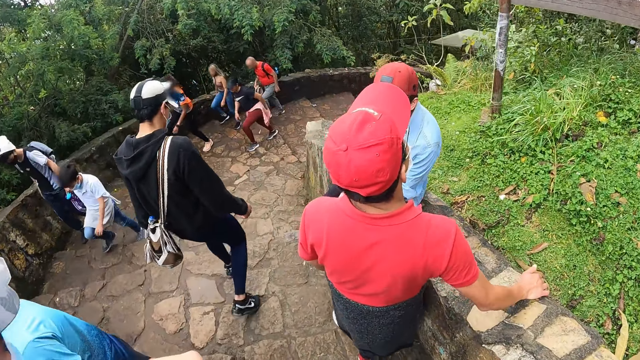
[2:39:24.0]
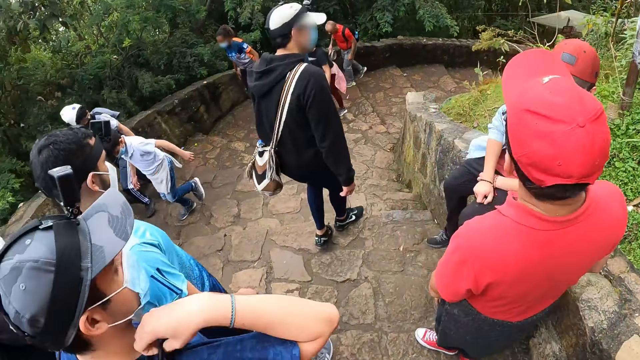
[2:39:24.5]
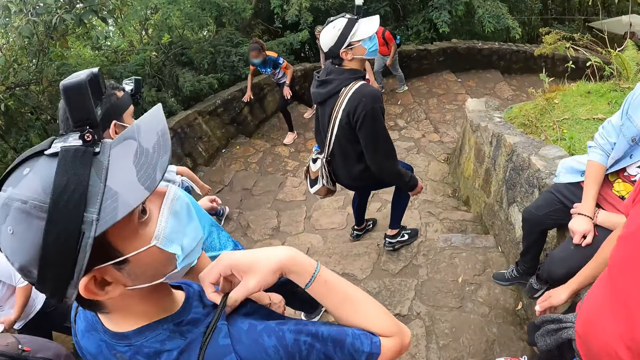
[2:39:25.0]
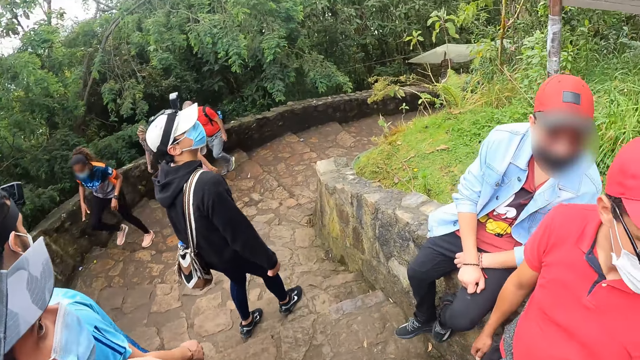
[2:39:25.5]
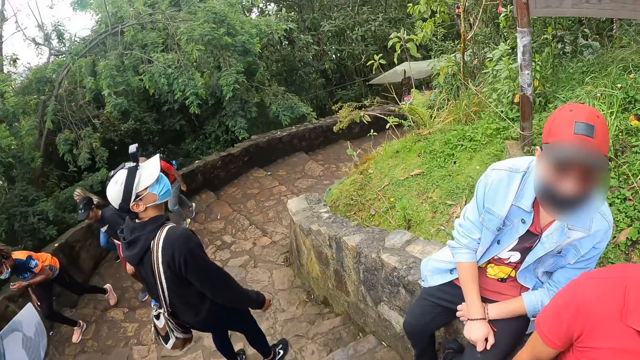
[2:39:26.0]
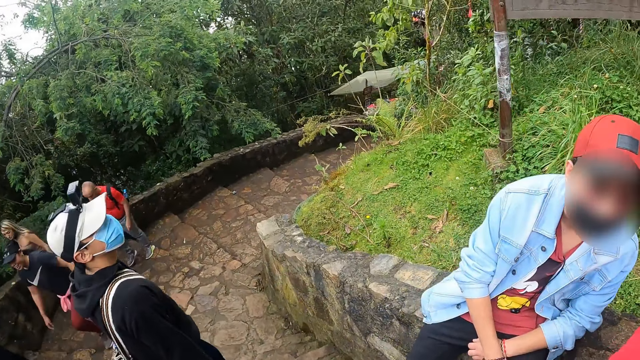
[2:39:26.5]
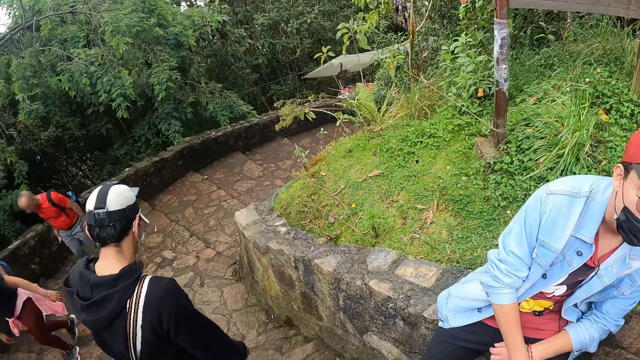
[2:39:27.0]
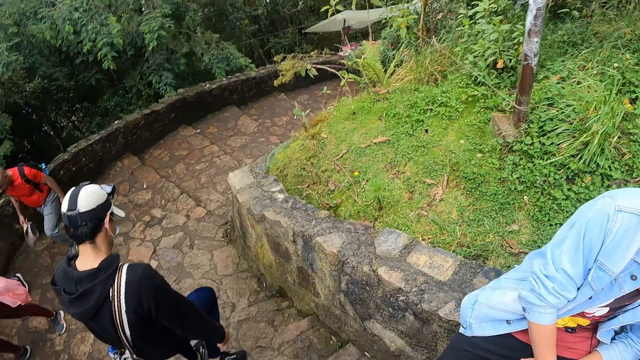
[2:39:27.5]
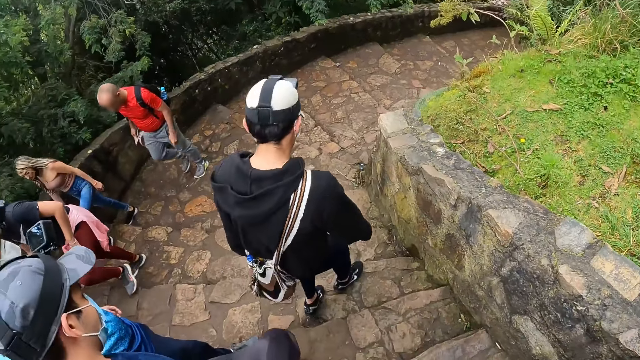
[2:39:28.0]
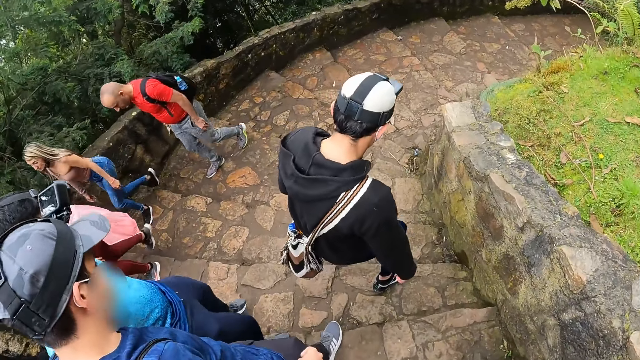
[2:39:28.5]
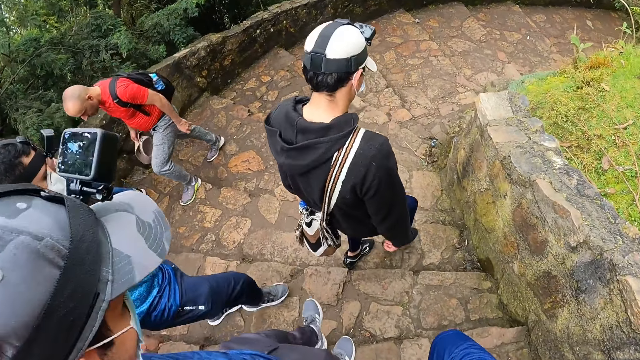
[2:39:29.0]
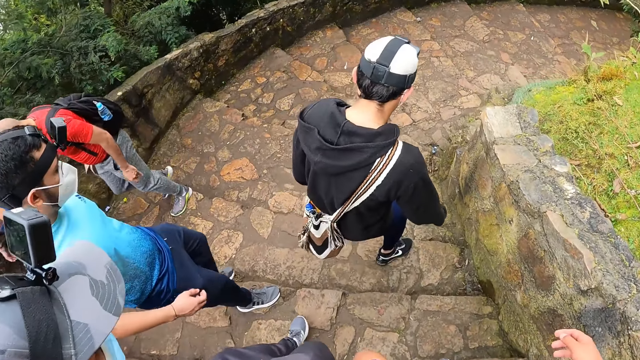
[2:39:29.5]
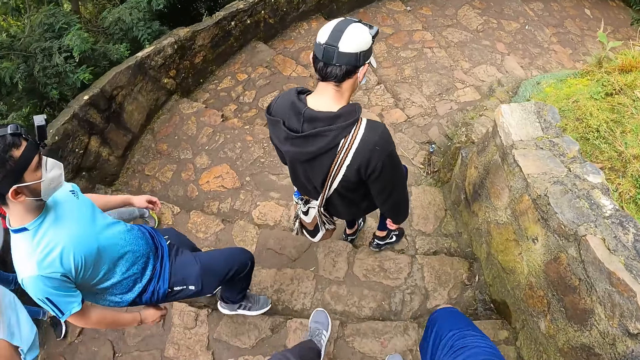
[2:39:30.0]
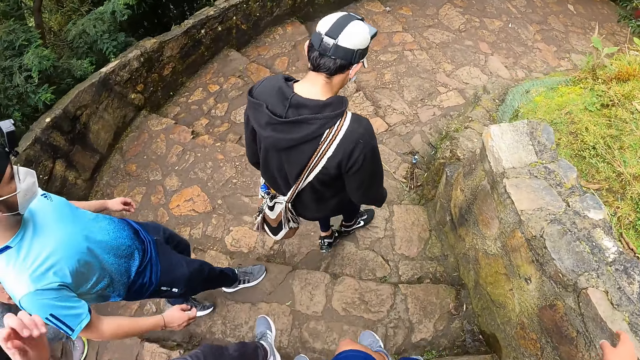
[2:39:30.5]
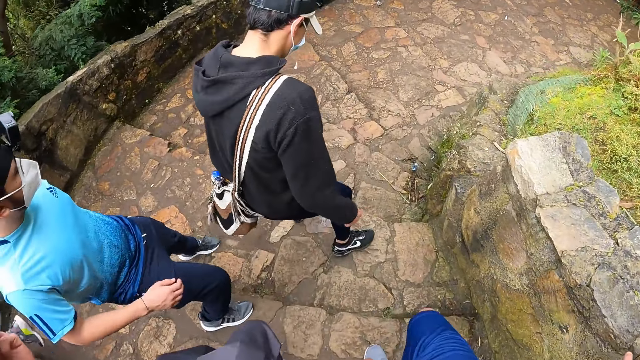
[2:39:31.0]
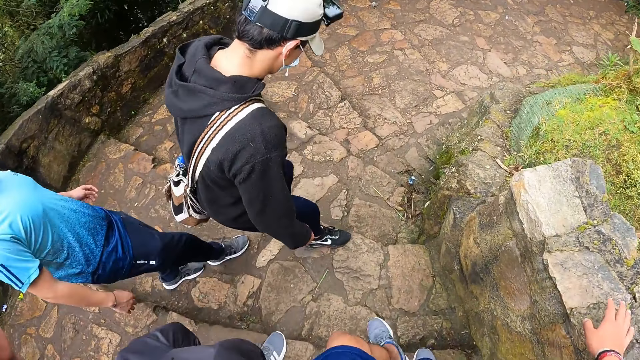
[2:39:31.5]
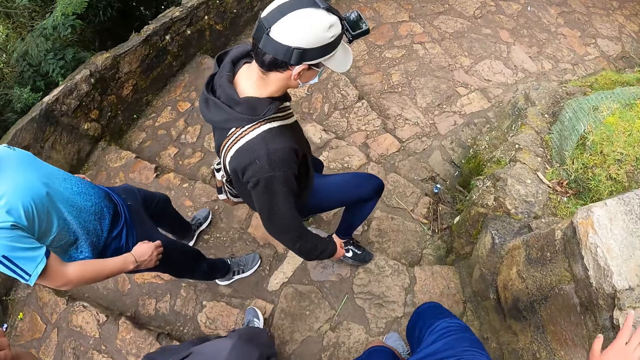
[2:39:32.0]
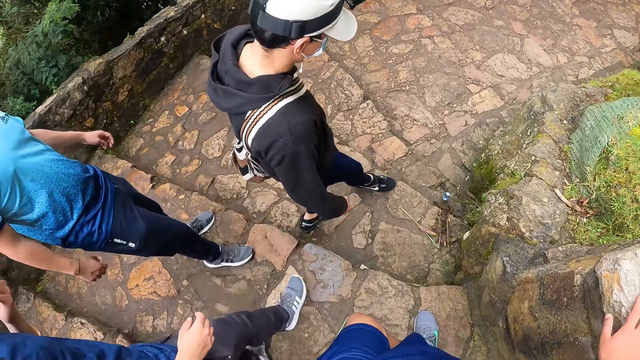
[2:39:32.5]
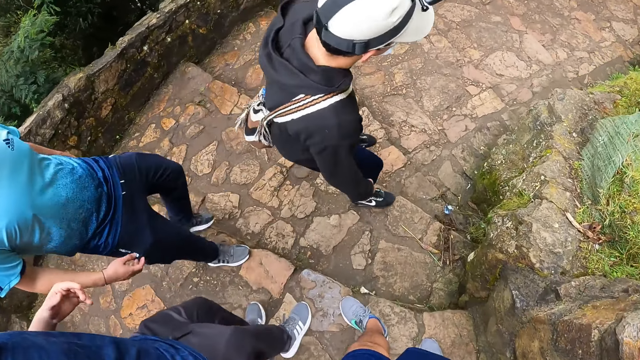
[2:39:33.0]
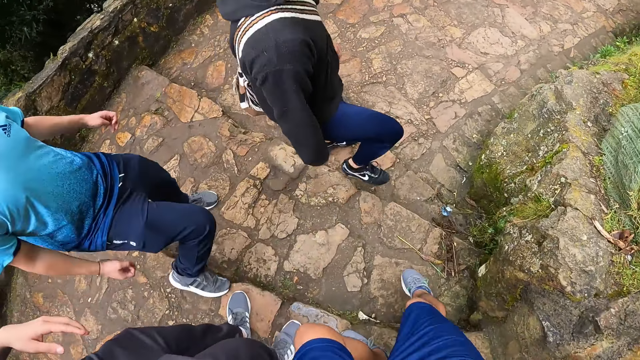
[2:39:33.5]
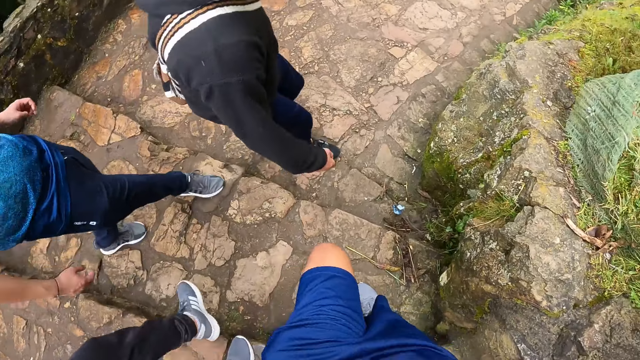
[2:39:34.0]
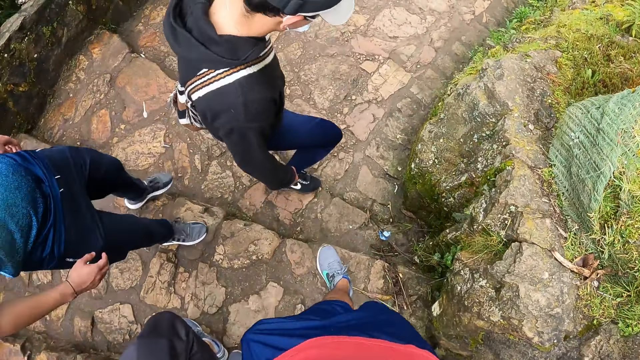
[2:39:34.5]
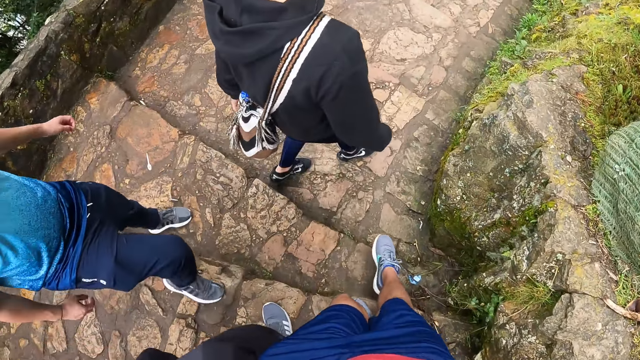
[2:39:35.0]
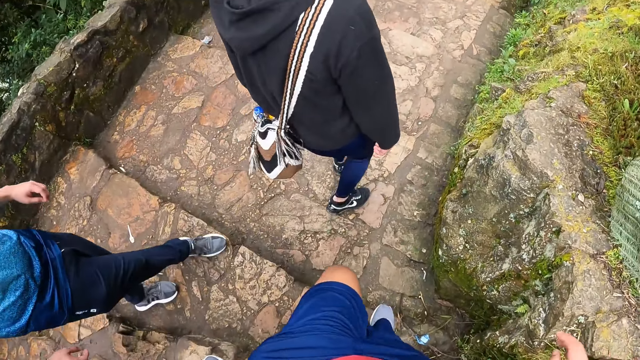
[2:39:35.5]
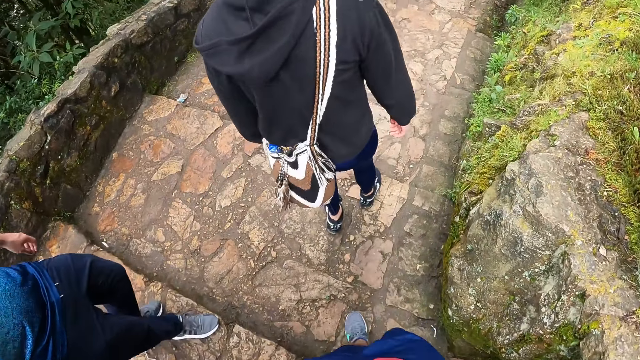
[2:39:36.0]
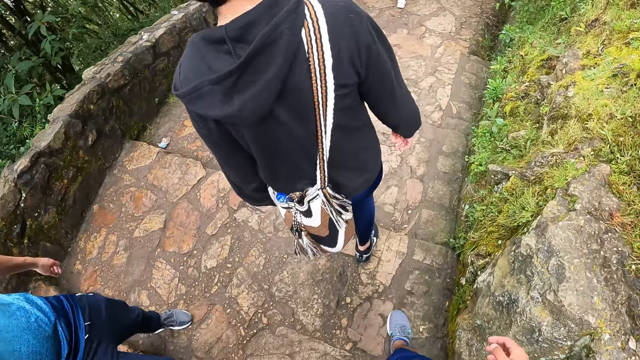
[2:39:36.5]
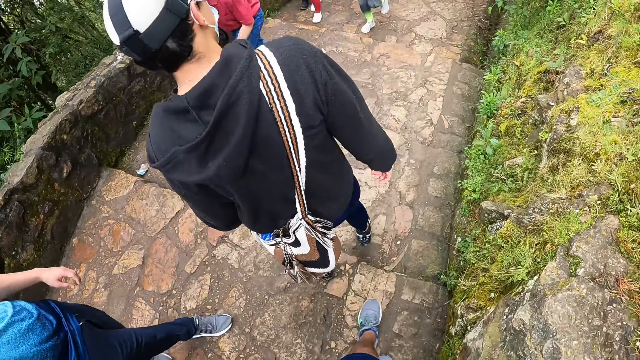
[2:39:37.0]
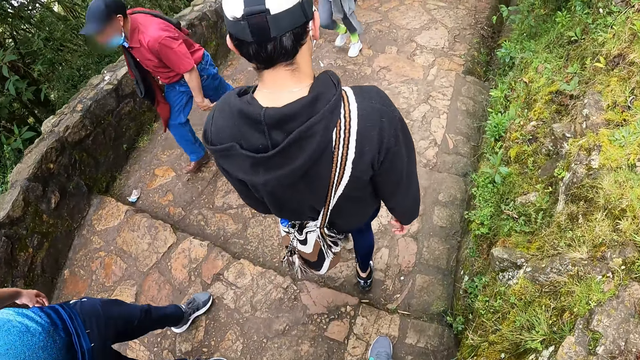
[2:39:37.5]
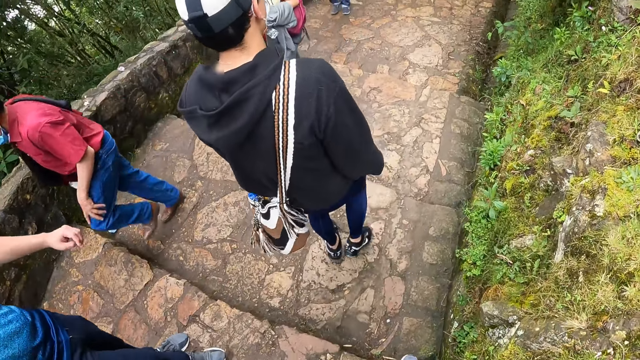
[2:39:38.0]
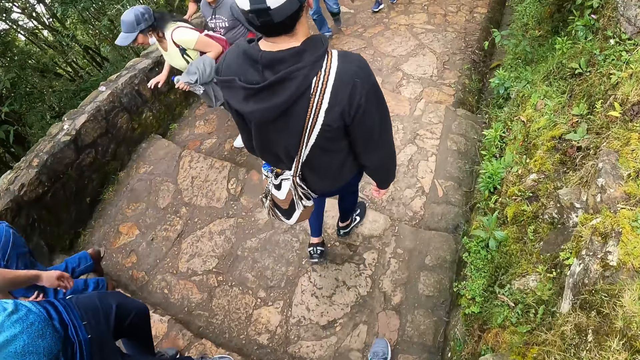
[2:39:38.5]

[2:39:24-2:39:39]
The camera wearer is walking down the stairs.

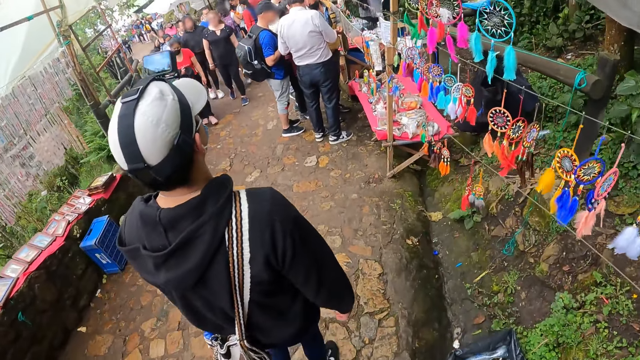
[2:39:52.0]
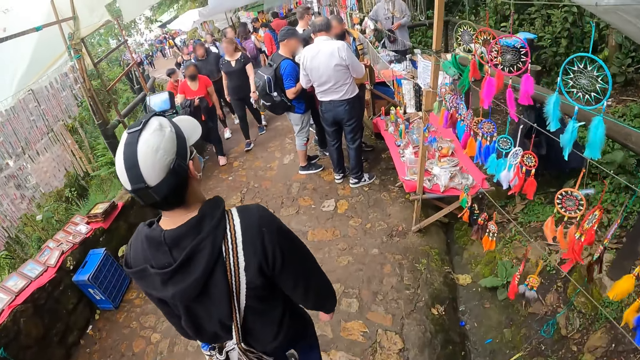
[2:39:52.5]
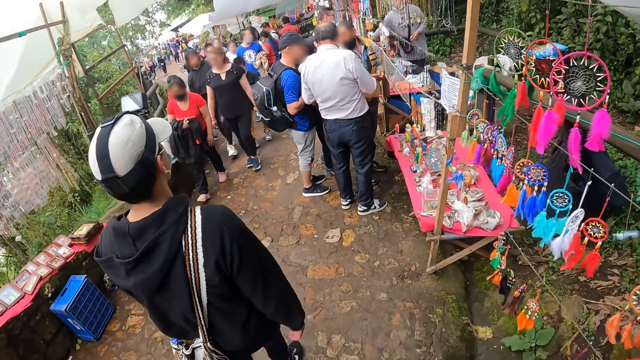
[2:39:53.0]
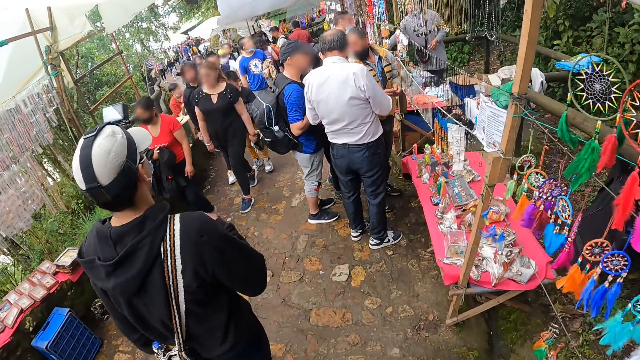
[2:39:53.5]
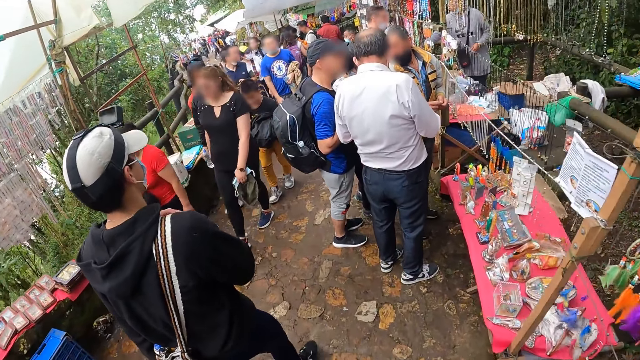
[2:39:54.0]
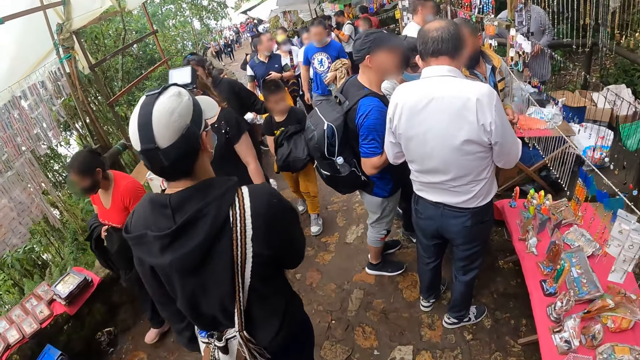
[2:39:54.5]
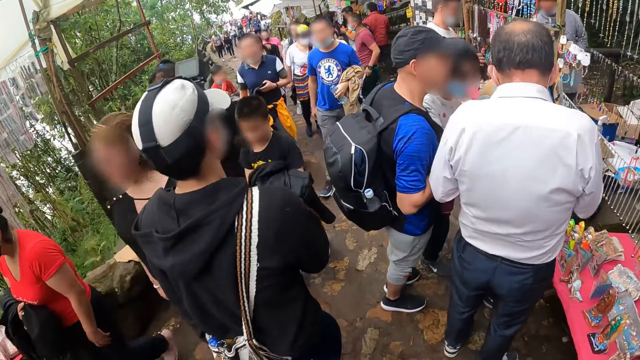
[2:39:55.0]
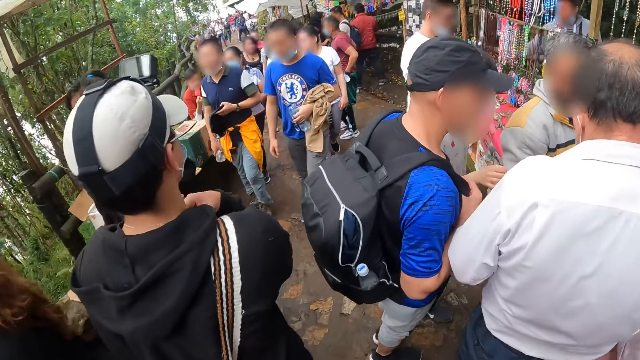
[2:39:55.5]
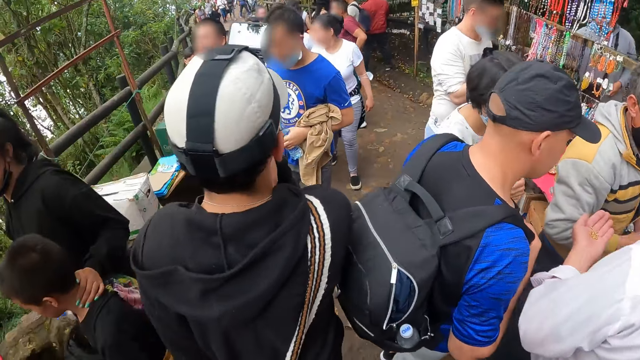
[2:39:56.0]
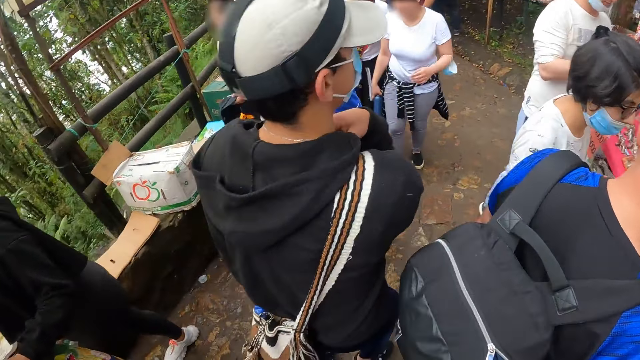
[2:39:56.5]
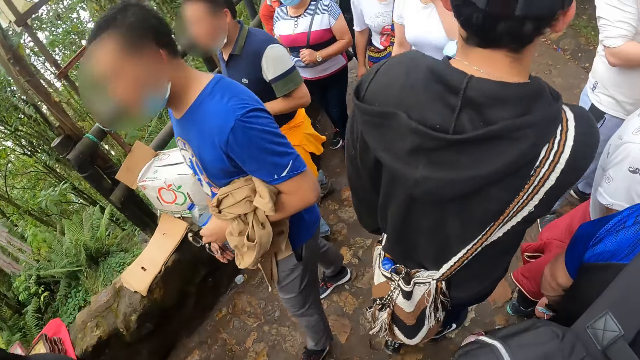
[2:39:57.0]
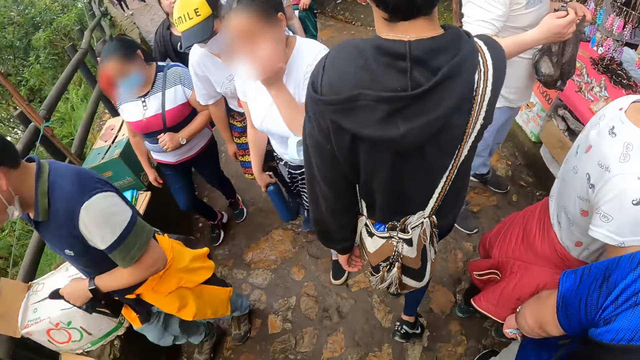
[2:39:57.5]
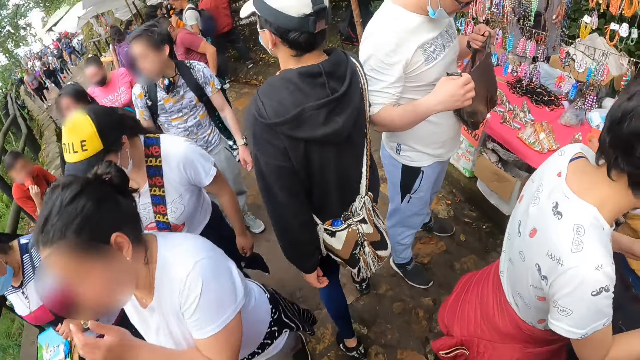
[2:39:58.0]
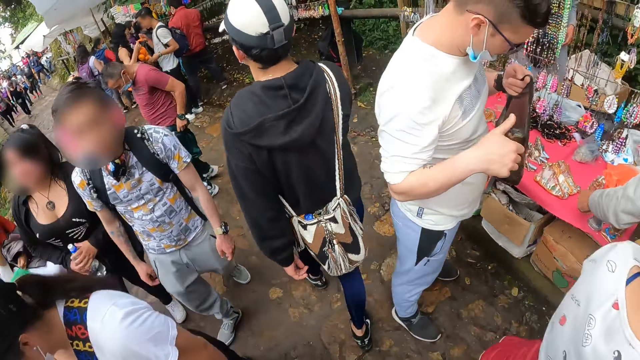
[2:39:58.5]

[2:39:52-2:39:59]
The camera wearer walks past a group of people along the pathway on the hill with a man, another man and a third man.
